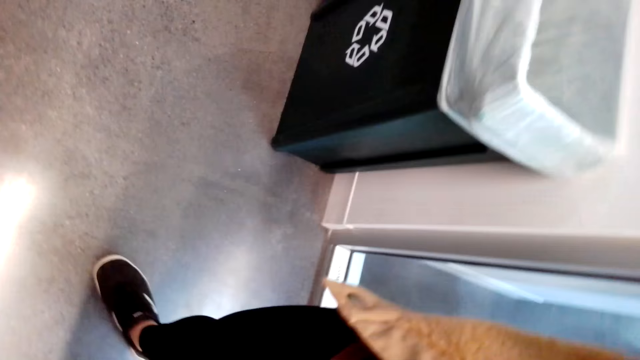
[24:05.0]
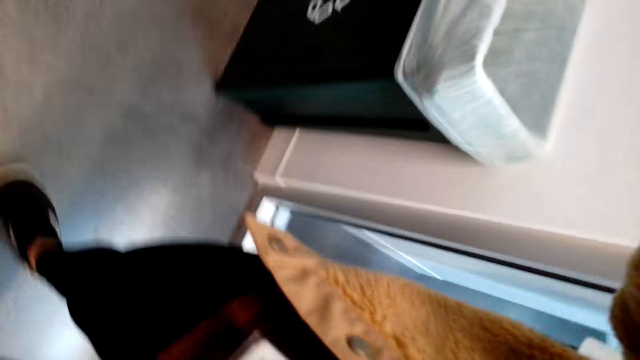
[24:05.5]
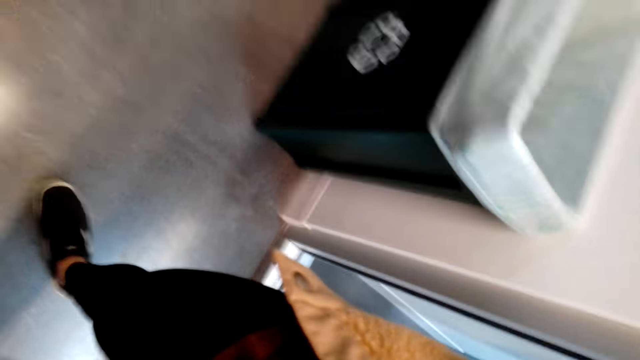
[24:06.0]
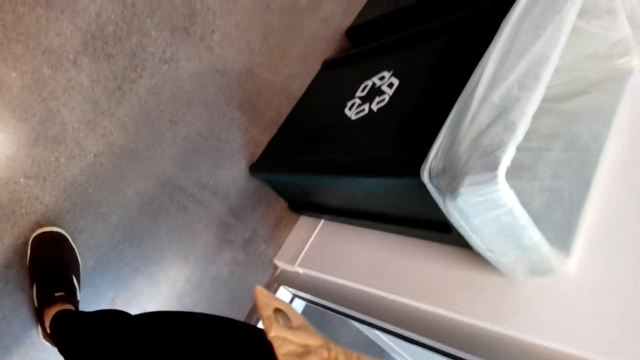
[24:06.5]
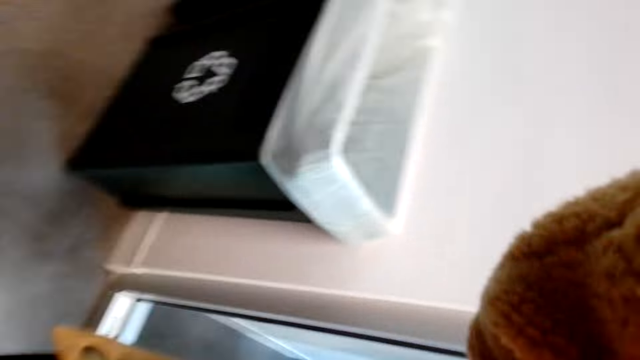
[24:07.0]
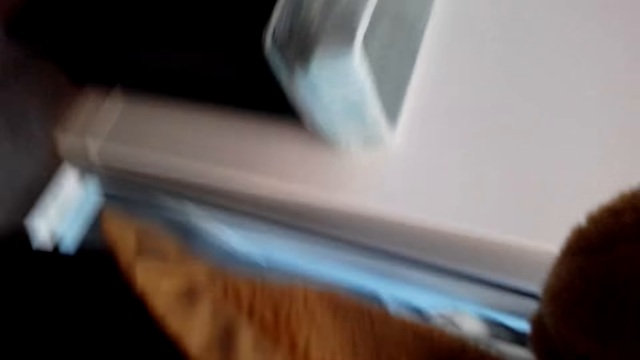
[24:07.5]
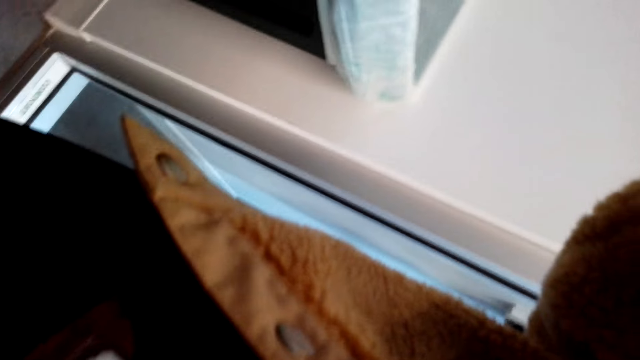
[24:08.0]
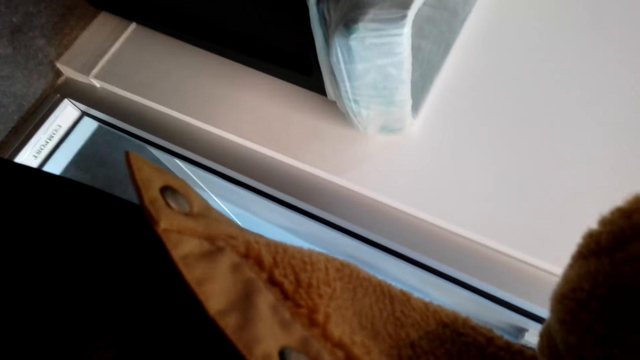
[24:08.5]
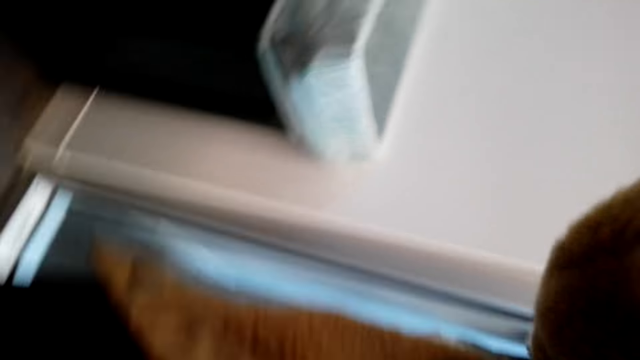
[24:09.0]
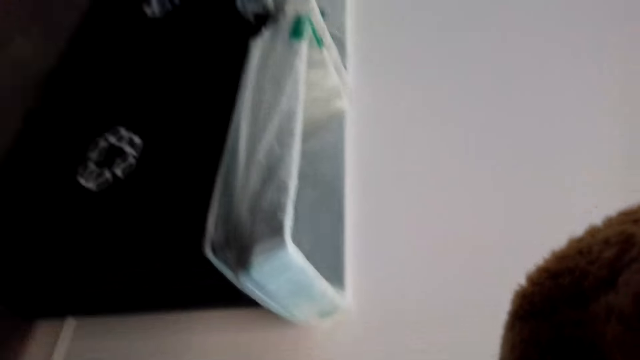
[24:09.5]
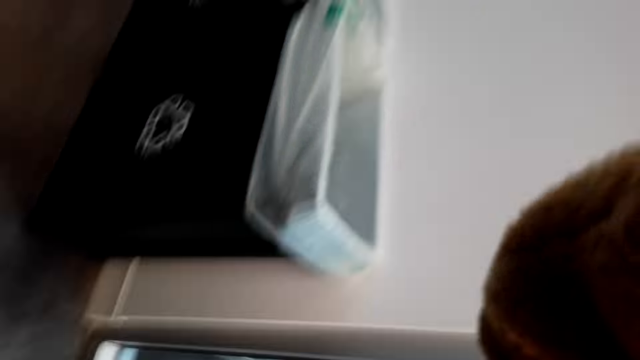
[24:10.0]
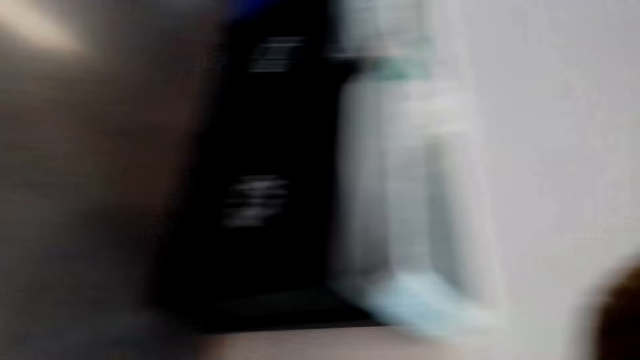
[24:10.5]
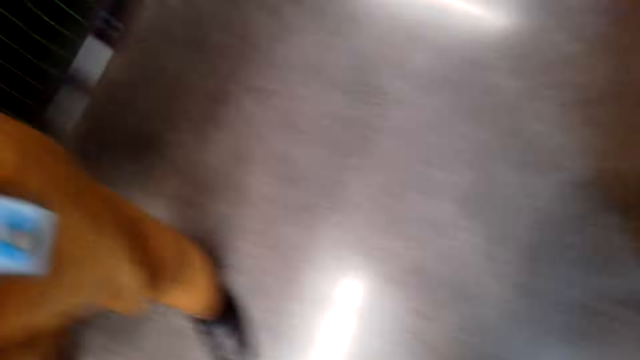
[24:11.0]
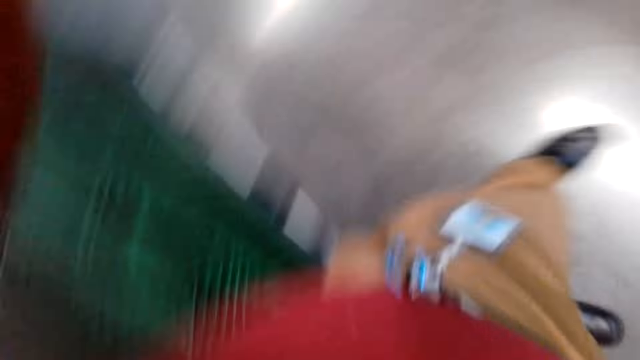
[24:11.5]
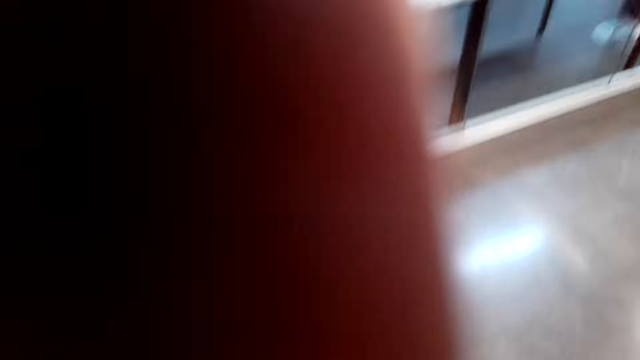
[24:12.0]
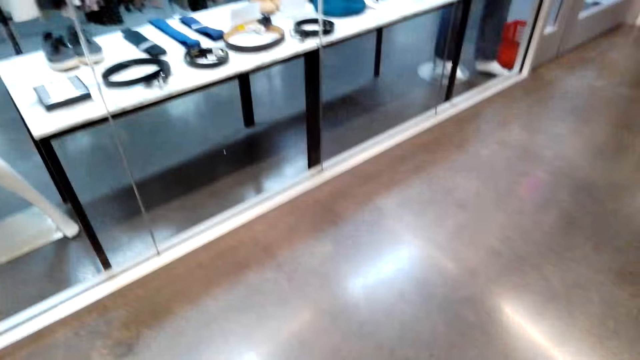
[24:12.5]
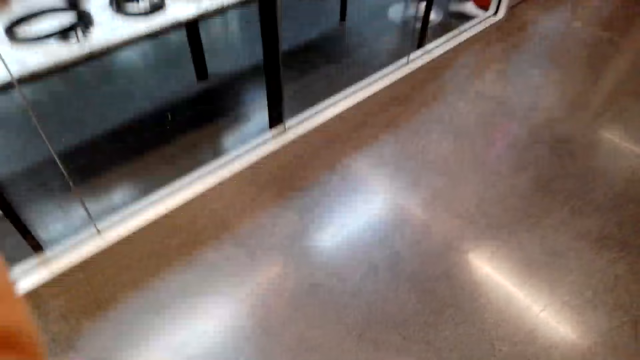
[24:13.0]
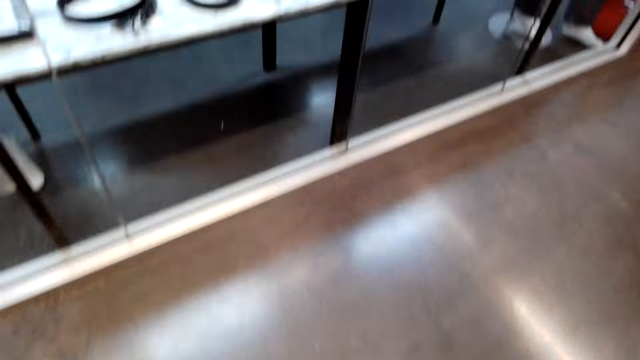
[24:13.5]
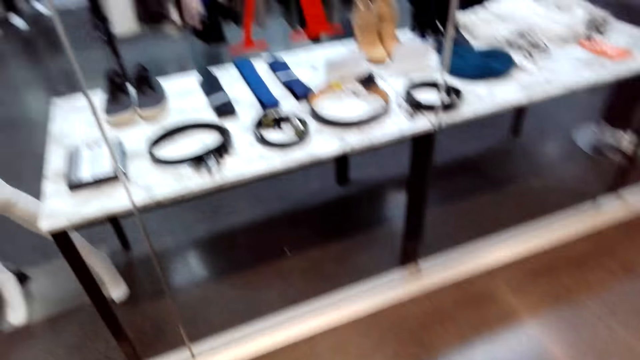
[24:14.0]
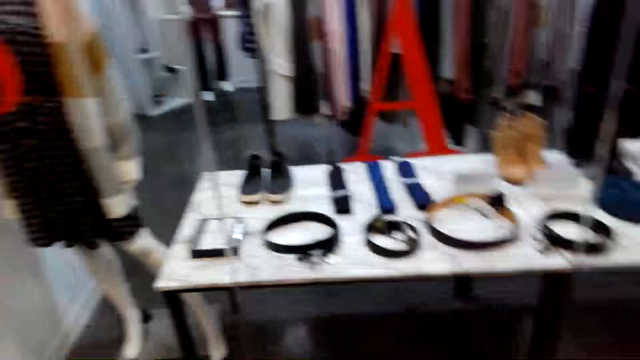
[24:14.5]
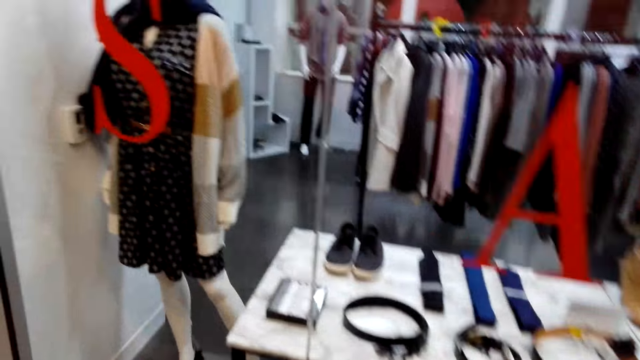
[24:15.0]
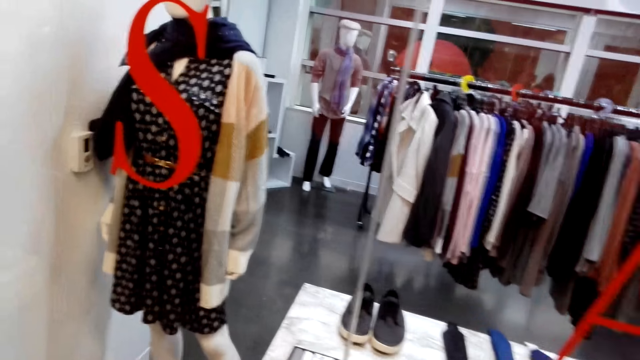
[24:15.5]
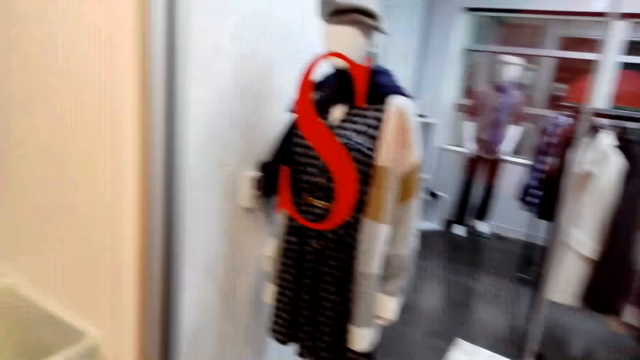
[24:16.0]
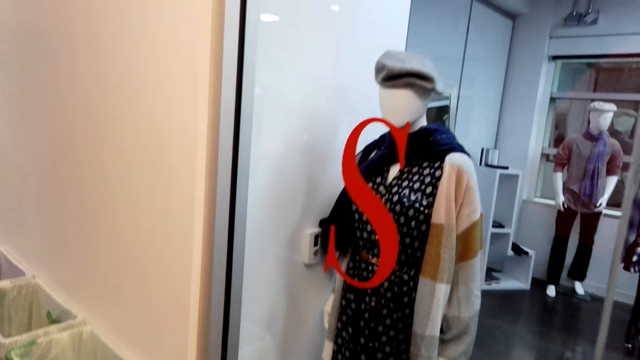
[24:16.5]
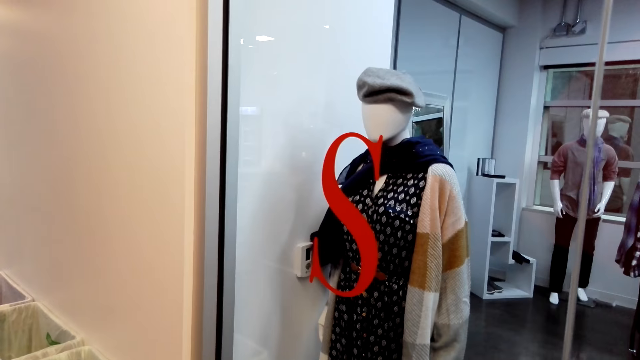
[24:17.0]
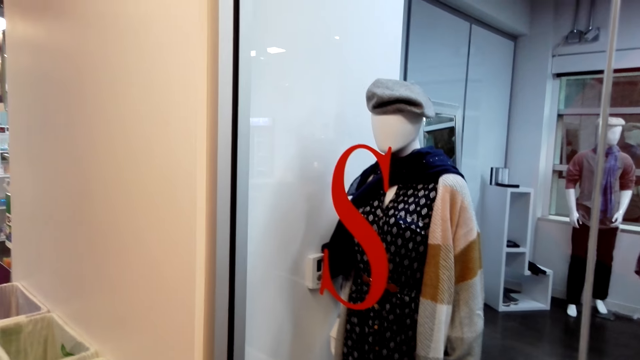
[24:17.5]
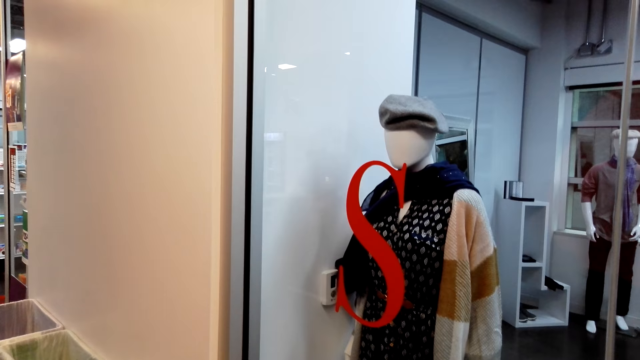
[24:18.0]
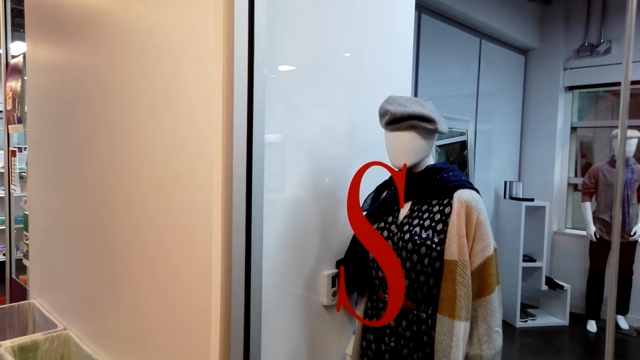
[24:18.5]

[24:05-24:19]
The camera wearer looks around. They stand in a corridor, adjust the camera, walk in the corridor, look around, and stare at the clothes in the mall.
